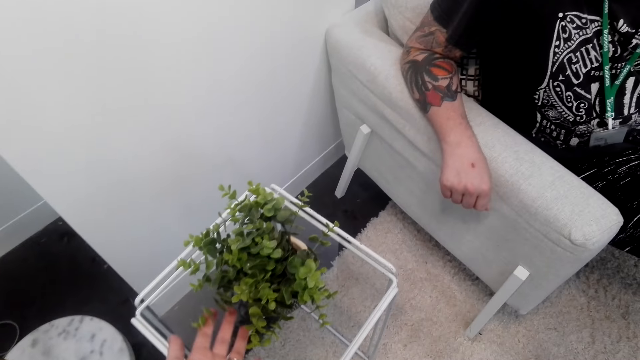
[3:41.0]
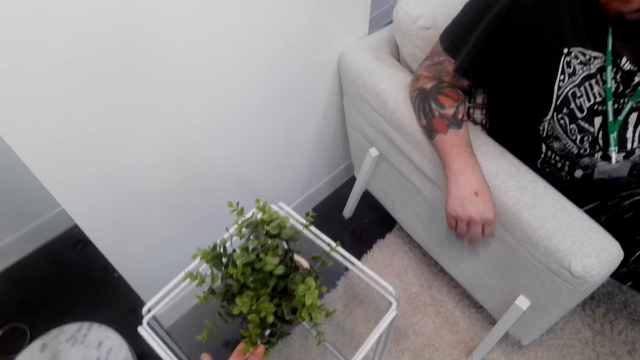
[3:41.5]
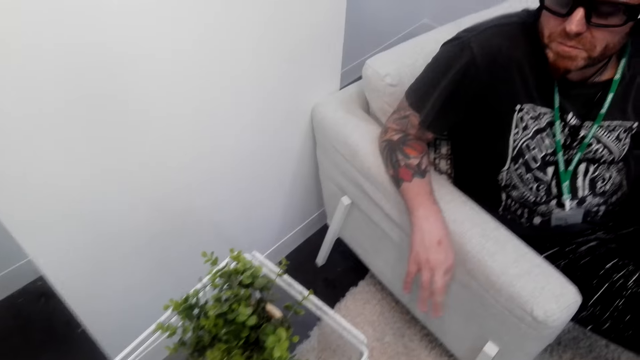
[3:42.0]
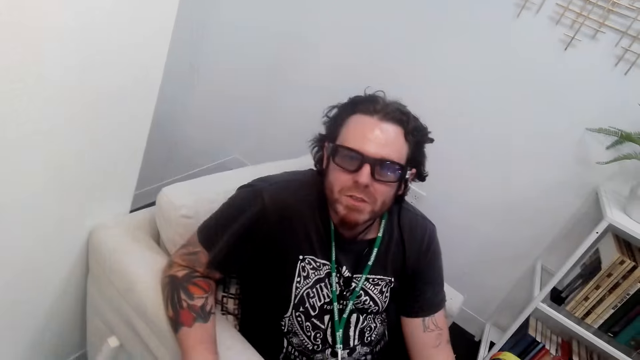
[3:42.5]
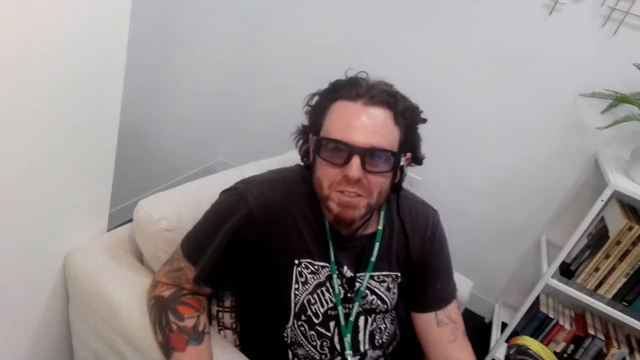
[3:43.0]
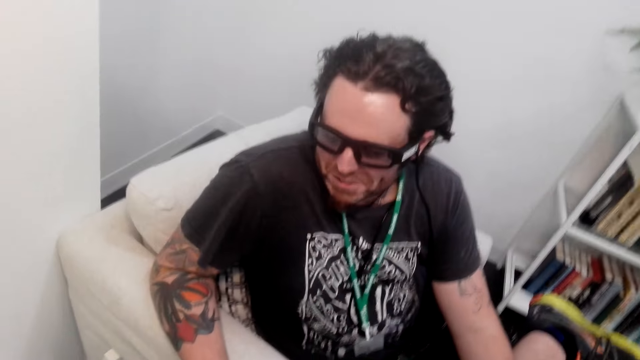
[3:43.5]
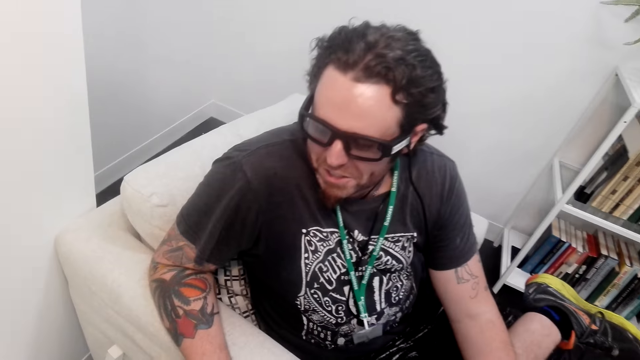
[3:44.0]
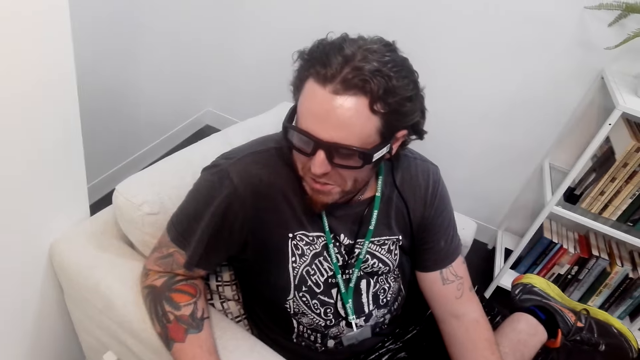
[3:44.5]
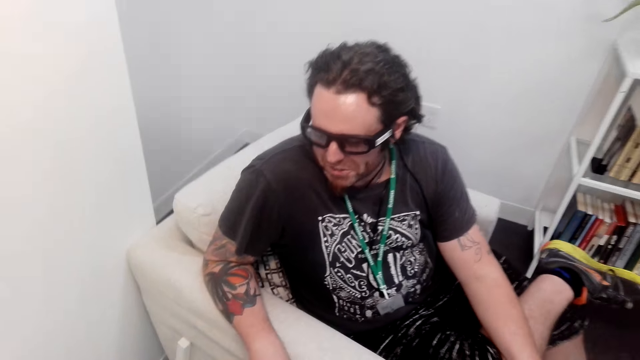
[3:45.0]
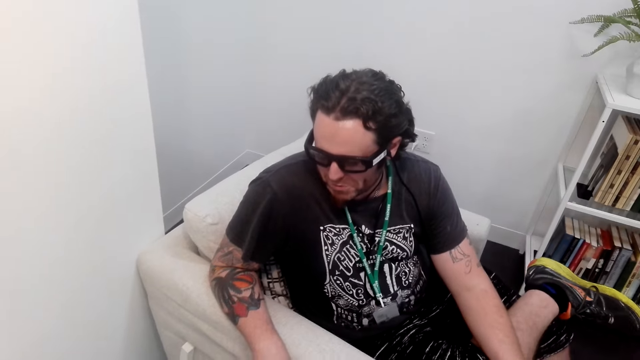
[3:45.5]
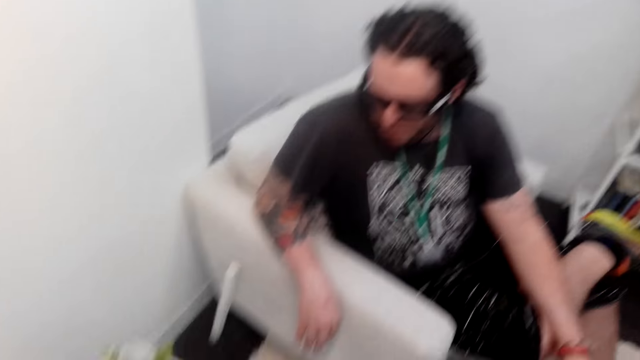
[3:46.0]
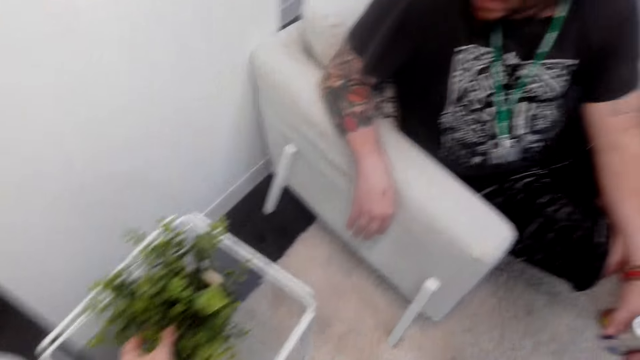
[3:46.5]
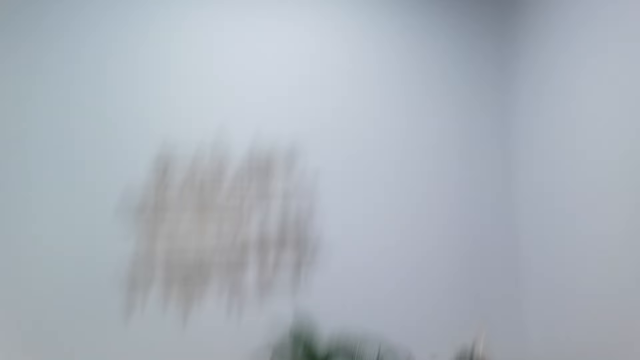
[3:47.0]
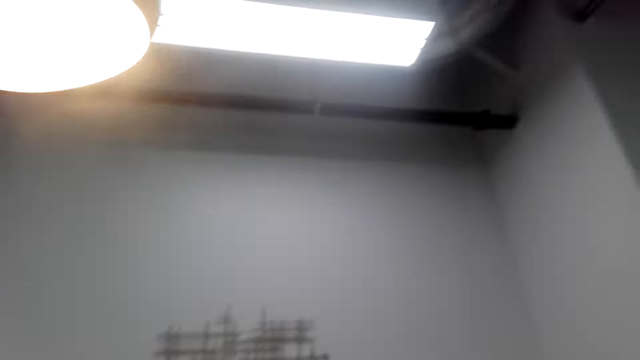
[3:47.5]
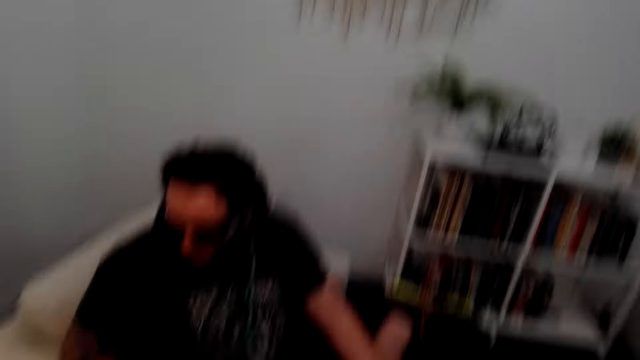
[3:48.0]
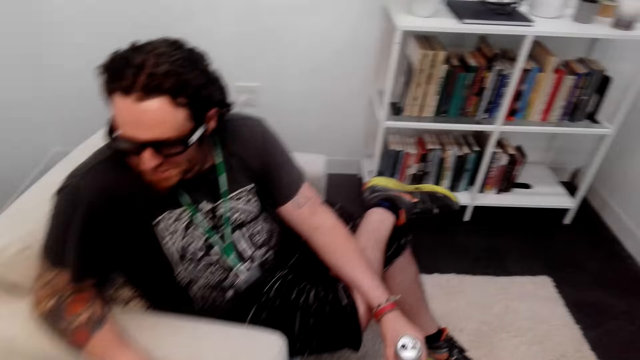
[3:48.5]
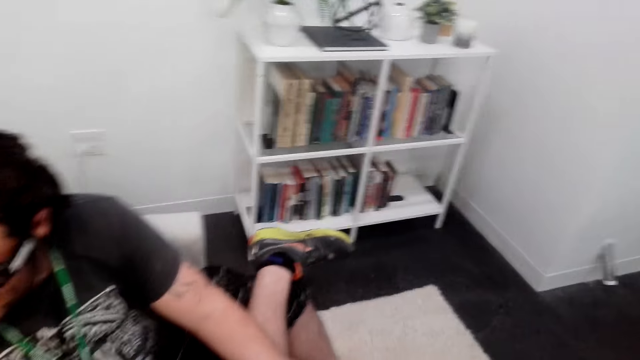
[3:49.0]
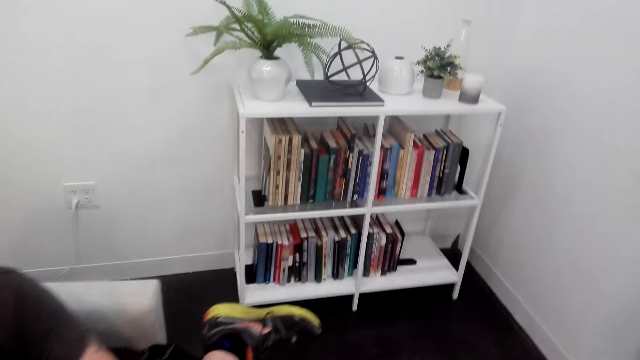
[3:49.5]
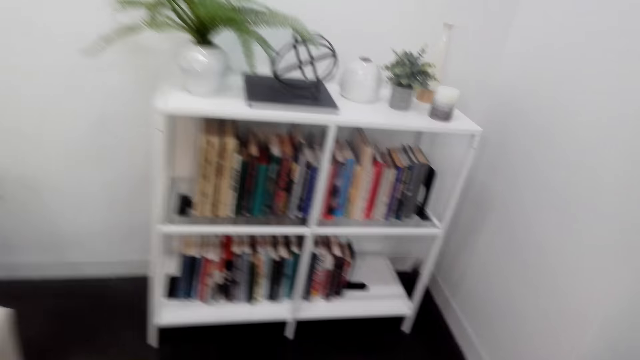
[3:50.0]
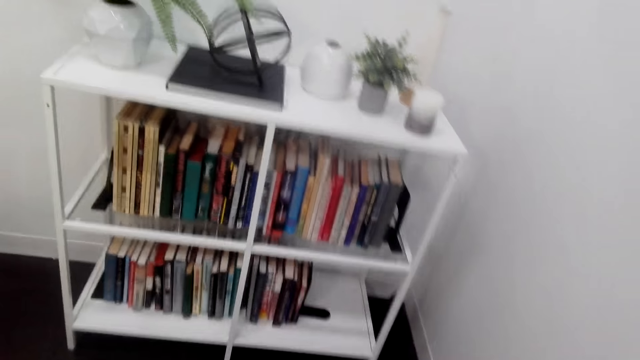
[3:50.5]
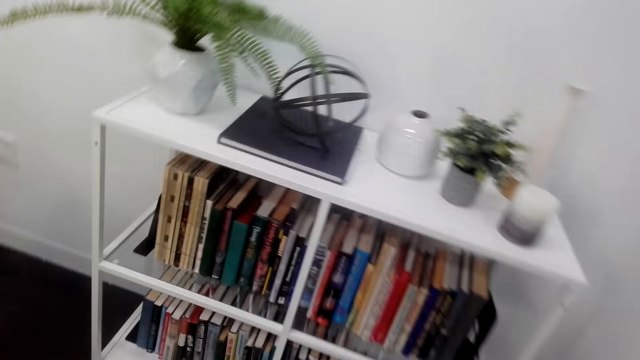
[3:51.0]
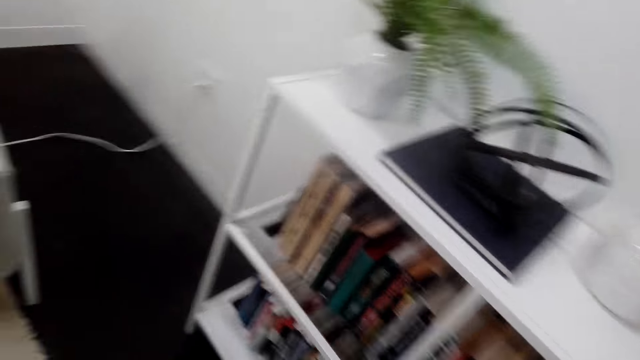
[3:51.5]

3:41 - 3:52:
A man converses with the camera wearer. The man moves his foot. The camera wearer touches the plant. They look around. The man sits on the sofa. The camera wearer walks around the room.

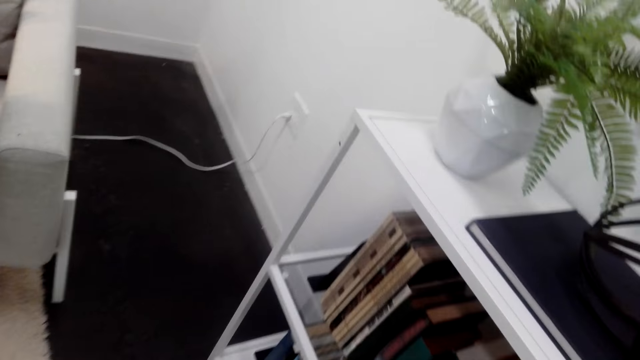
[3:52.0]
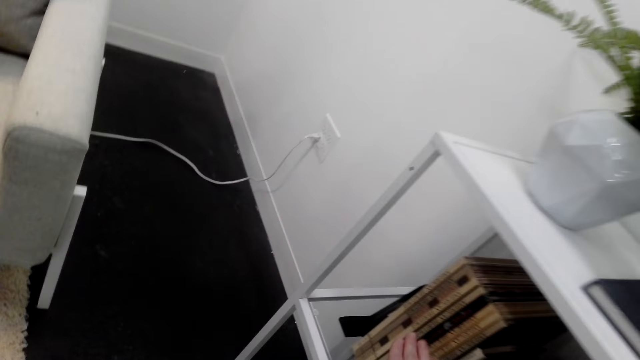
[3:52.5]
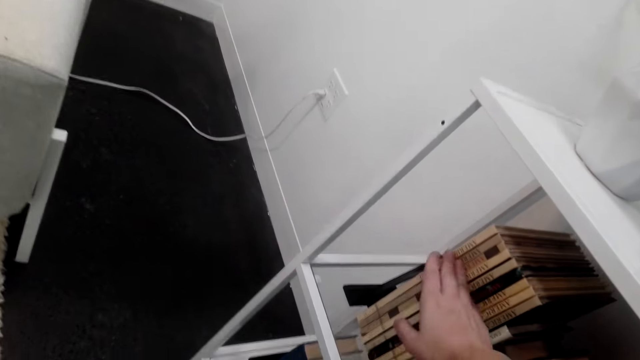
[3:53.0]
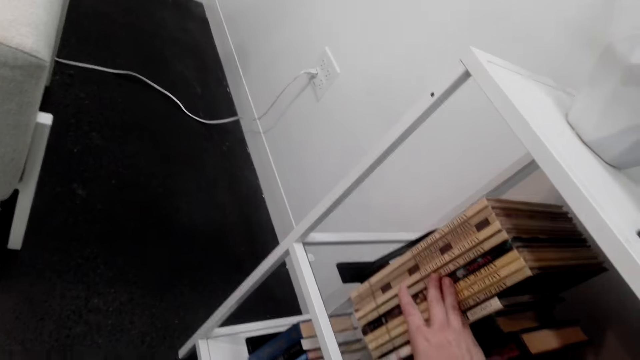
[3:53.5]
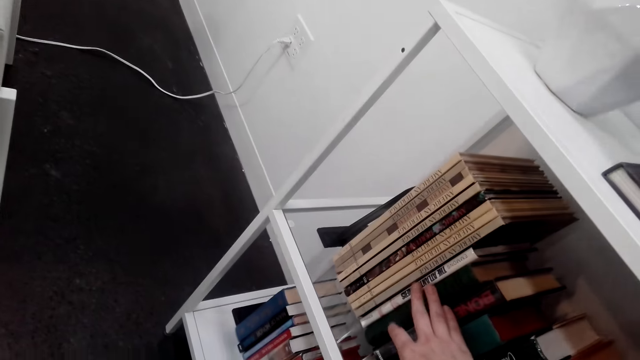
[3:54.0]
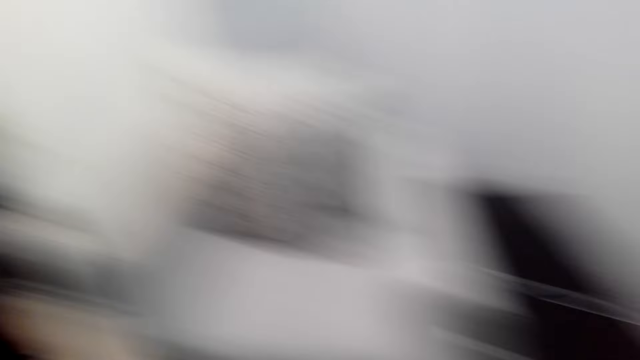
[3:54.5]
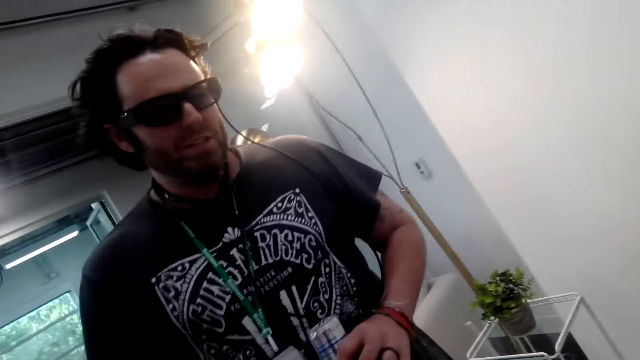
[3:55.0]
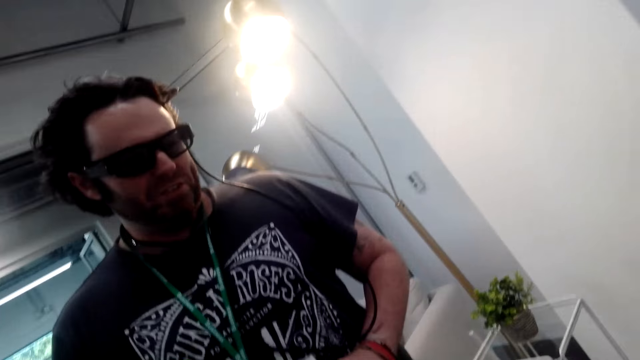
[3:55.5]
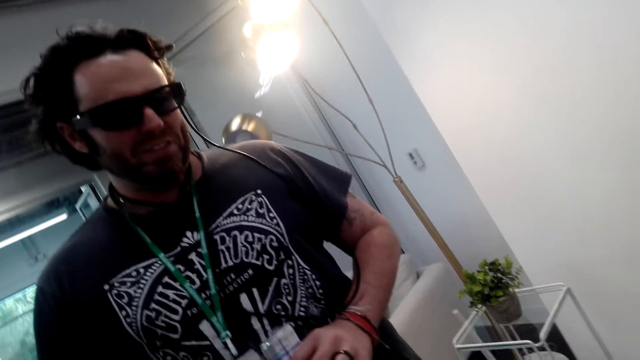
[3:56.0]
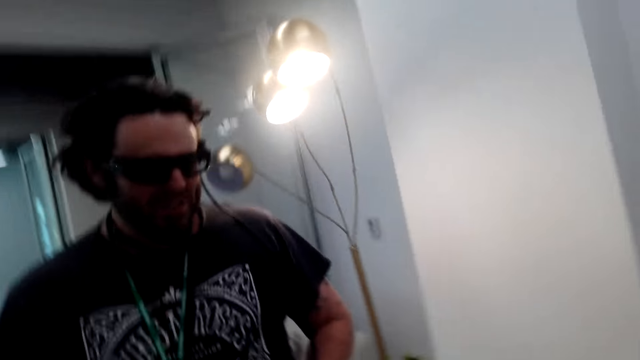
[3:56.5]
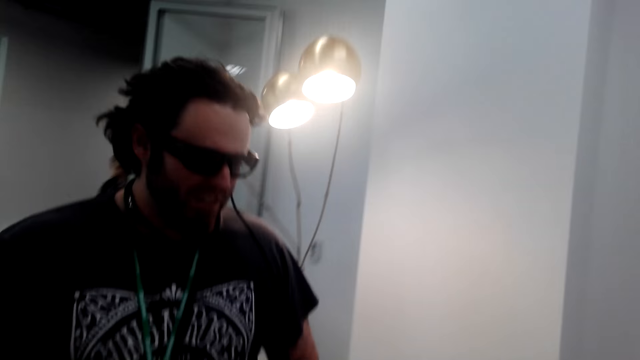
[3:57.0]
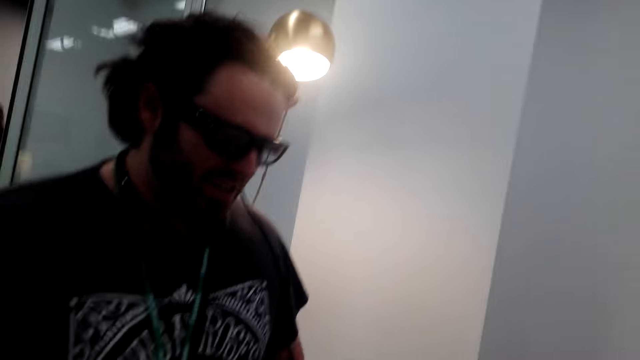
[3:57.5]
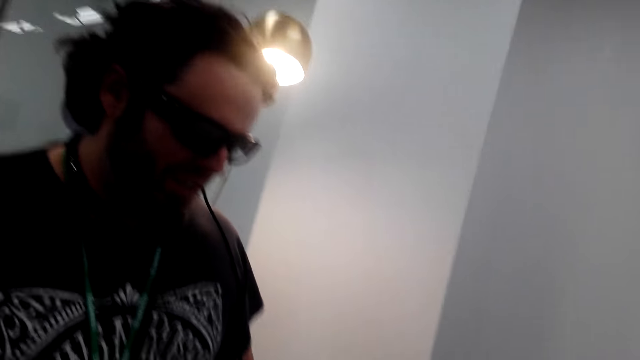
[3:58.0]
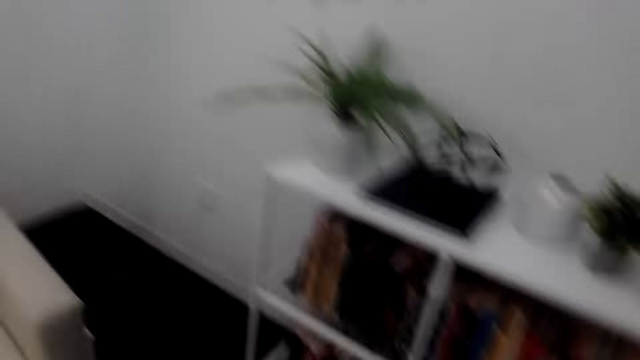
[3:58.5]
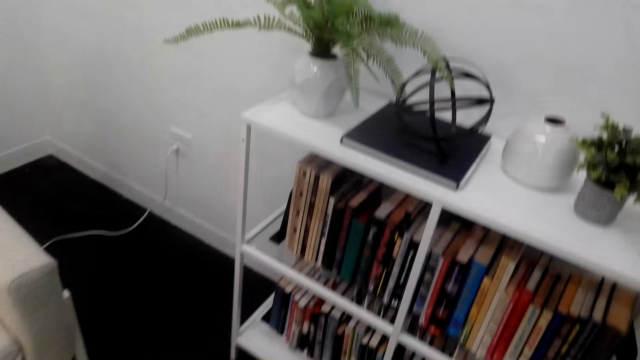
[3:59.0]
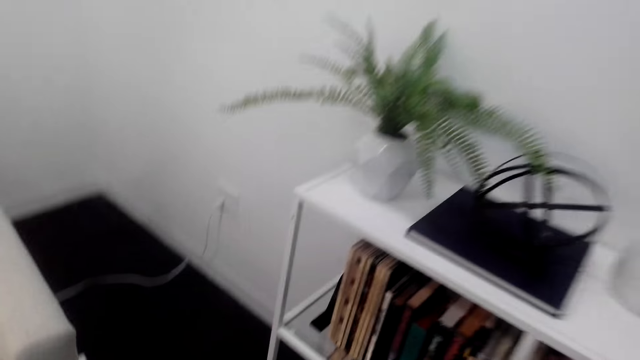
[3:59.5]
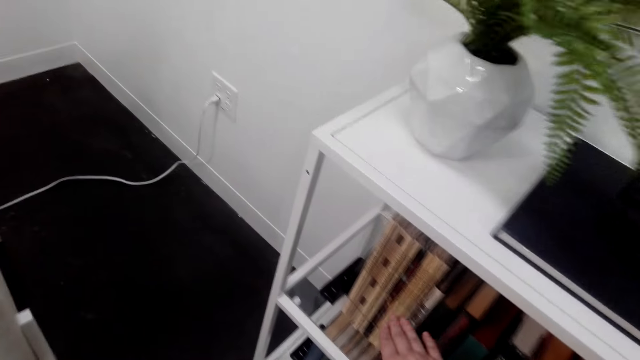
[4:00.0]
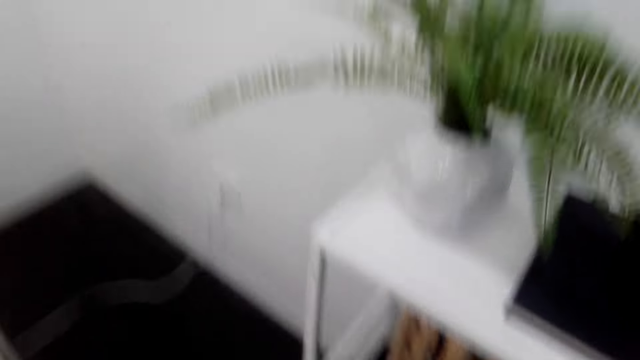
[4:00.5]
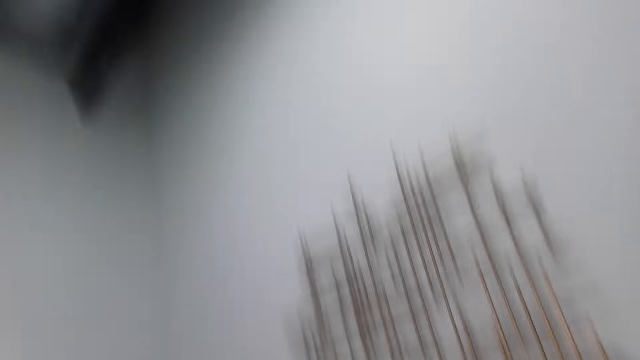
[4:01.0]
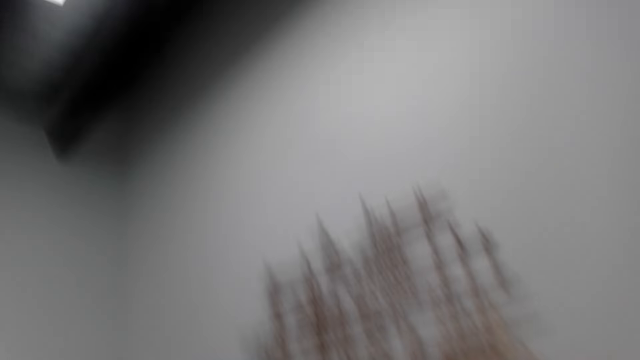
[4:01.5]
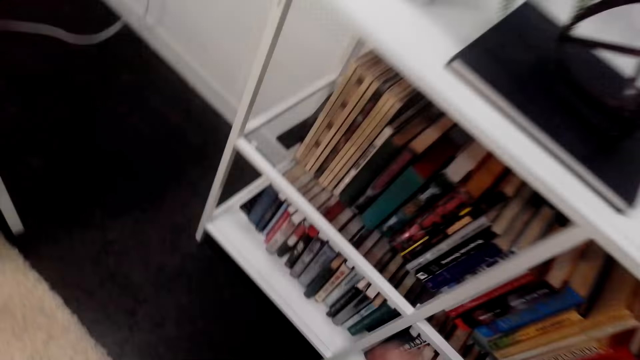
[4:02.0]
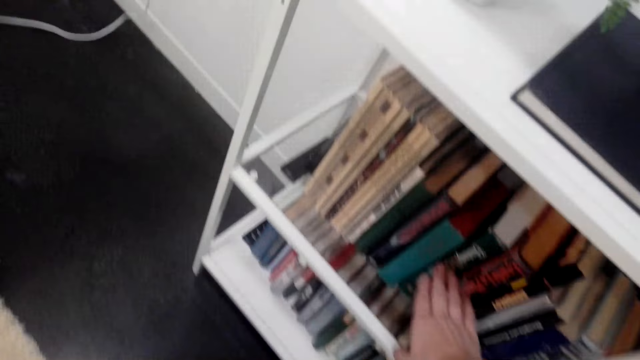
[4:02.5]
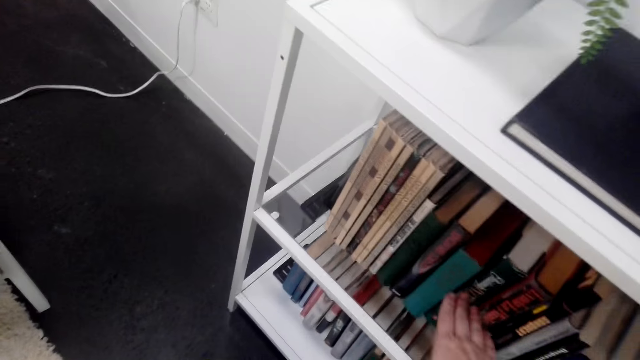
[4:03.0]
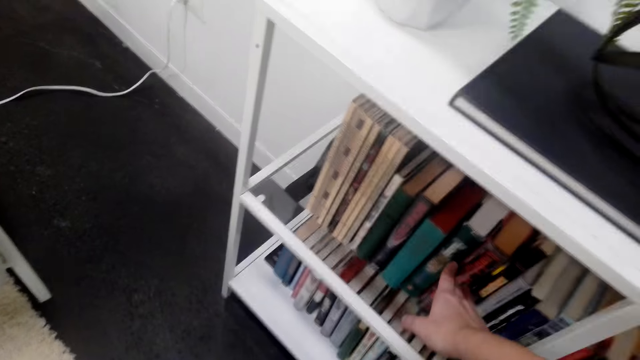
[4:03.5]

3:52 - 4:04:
The camera wearer holds books on the shelf. They touch the books. A man stands in the room. The man walks around. The camera wearer touches the books and holds the books on the shelf. They look around. They hold the books on the shelf and touch the books again.
